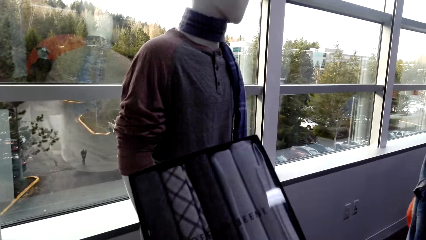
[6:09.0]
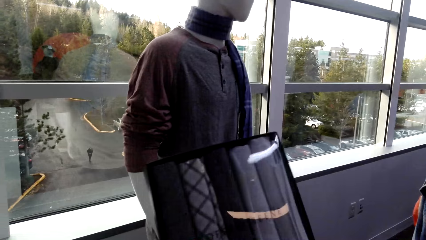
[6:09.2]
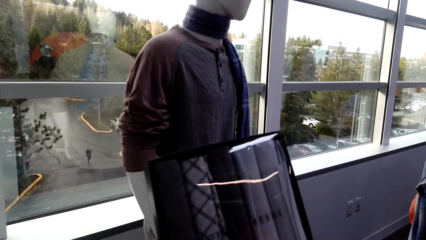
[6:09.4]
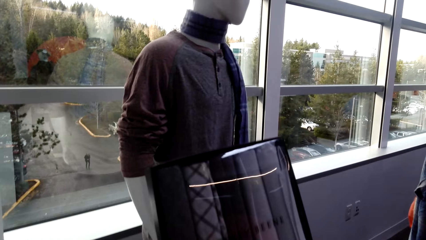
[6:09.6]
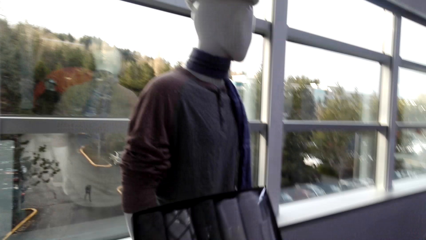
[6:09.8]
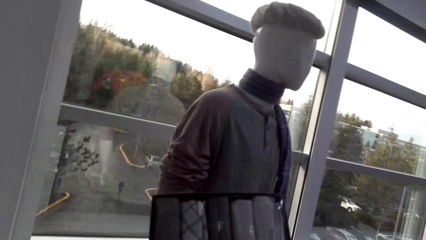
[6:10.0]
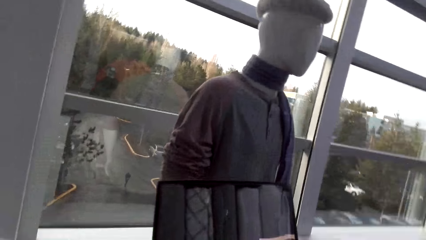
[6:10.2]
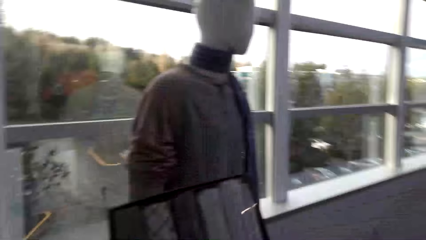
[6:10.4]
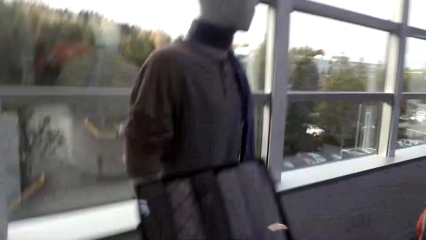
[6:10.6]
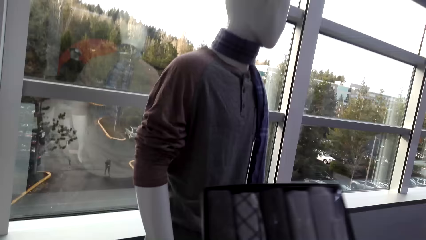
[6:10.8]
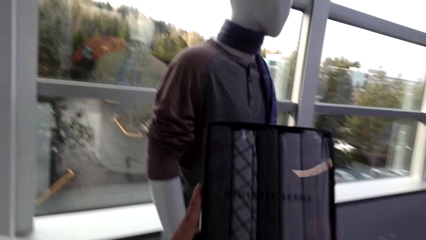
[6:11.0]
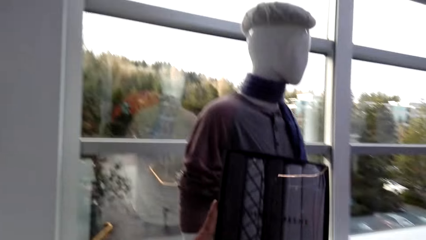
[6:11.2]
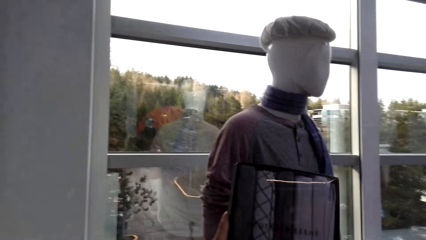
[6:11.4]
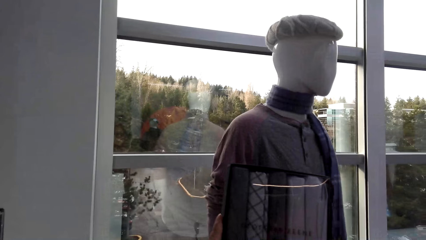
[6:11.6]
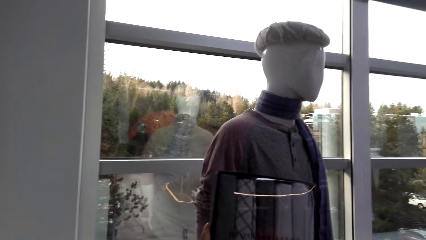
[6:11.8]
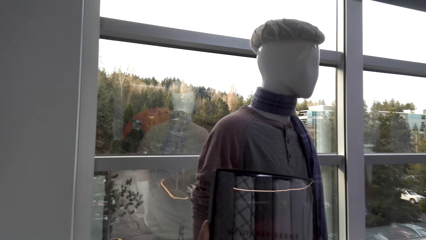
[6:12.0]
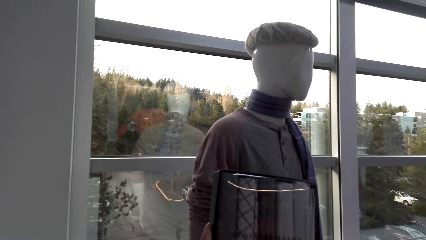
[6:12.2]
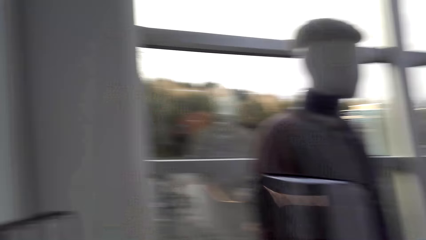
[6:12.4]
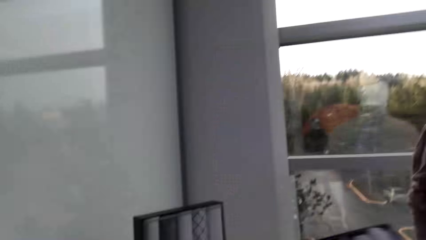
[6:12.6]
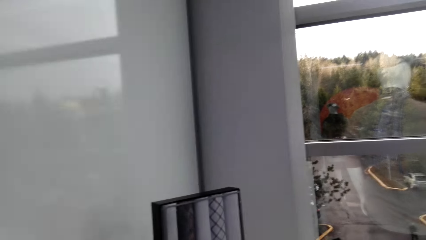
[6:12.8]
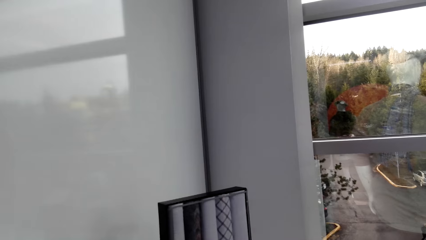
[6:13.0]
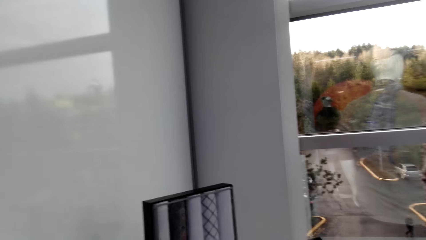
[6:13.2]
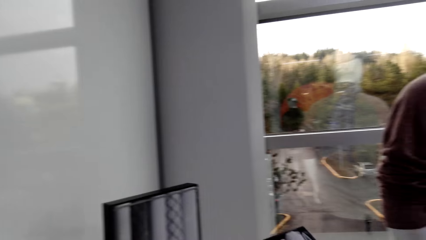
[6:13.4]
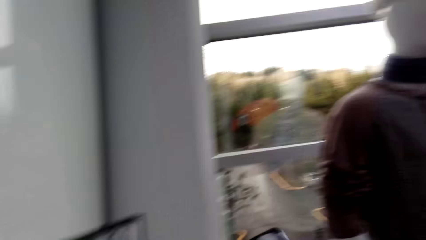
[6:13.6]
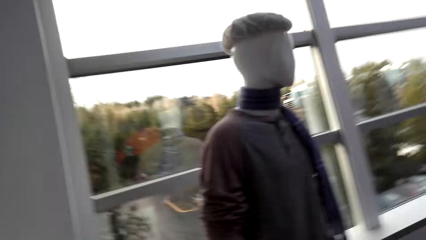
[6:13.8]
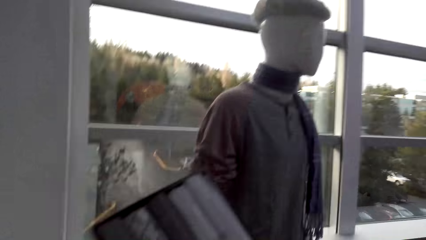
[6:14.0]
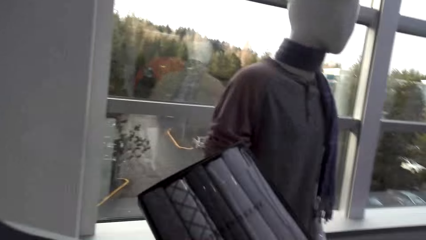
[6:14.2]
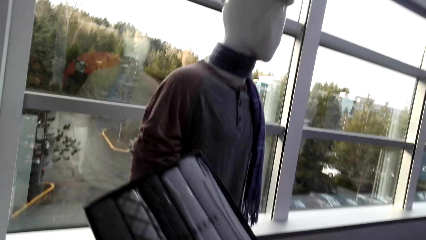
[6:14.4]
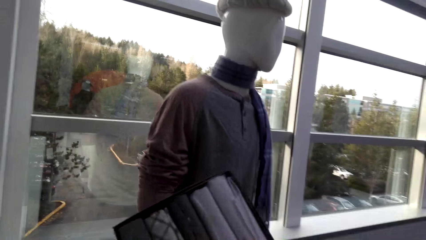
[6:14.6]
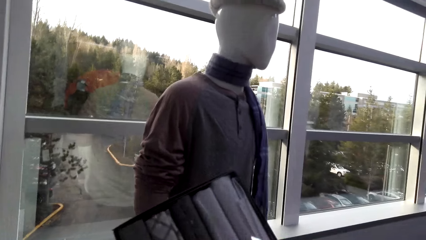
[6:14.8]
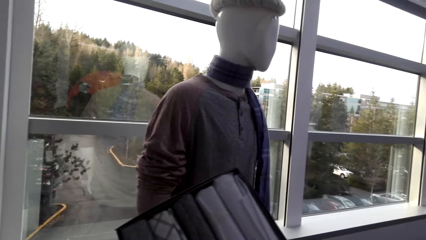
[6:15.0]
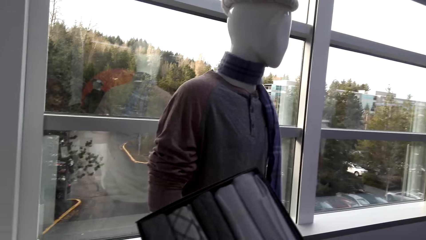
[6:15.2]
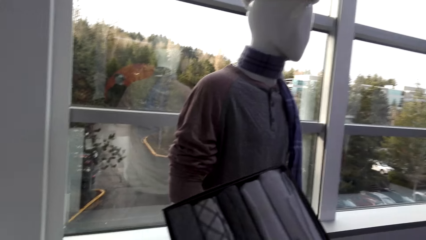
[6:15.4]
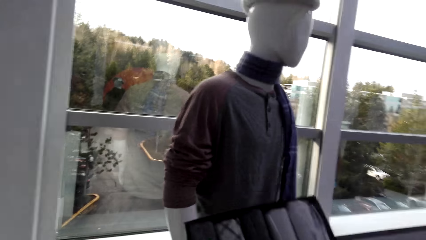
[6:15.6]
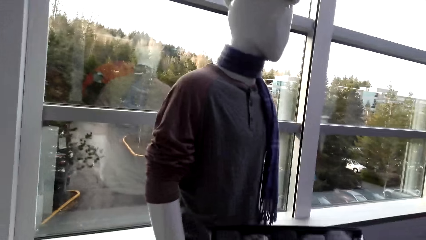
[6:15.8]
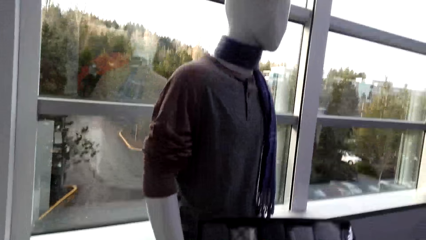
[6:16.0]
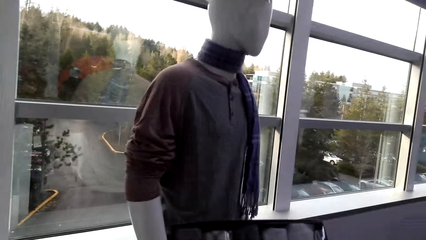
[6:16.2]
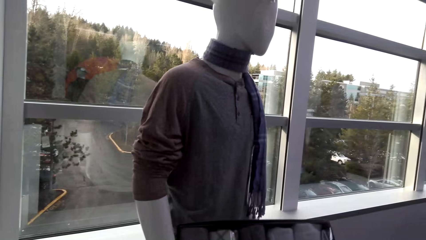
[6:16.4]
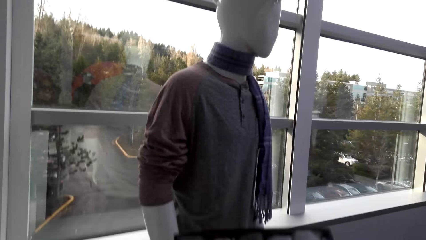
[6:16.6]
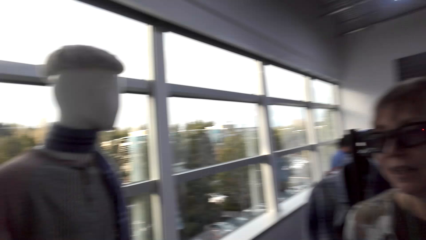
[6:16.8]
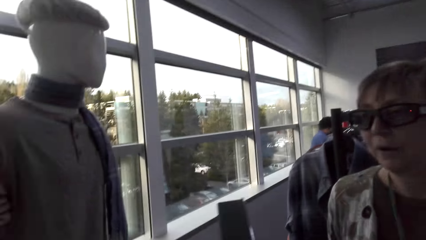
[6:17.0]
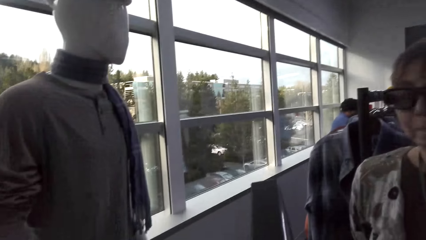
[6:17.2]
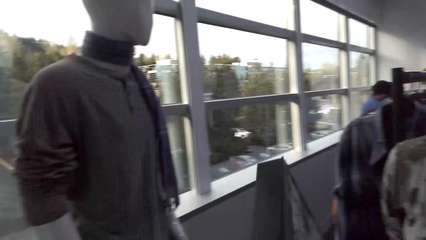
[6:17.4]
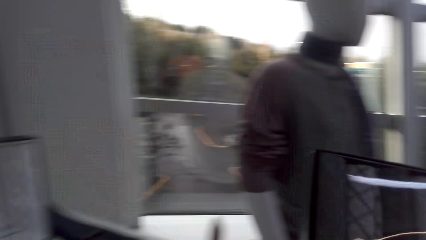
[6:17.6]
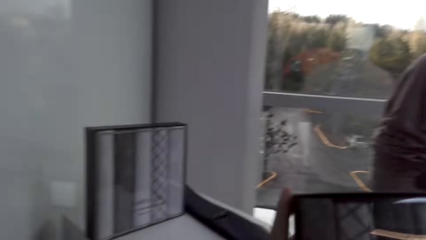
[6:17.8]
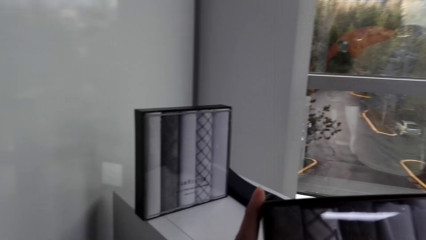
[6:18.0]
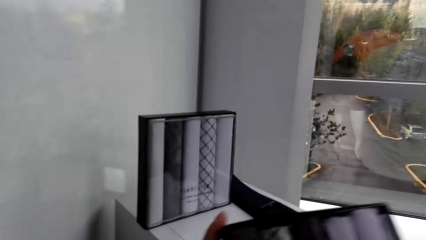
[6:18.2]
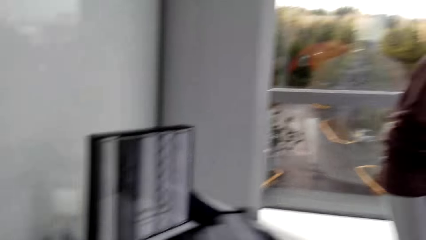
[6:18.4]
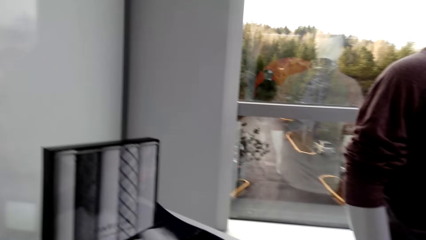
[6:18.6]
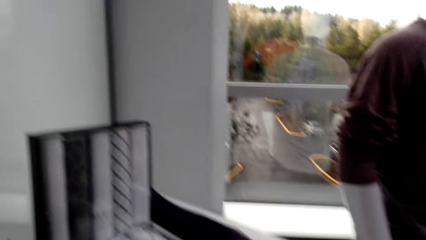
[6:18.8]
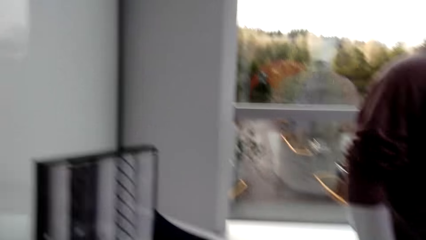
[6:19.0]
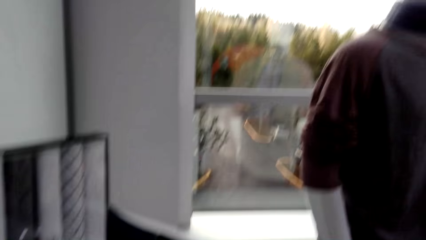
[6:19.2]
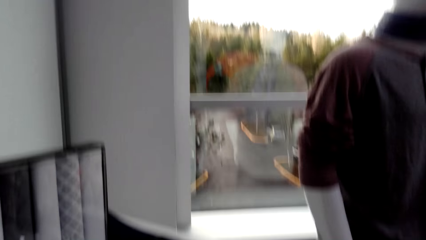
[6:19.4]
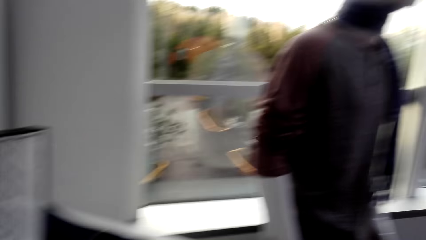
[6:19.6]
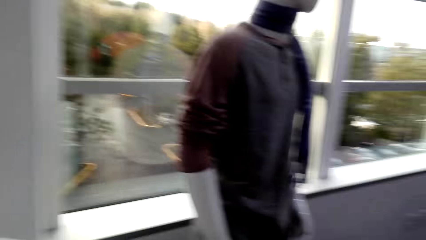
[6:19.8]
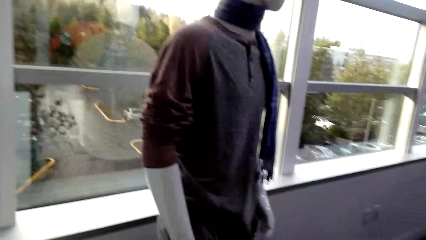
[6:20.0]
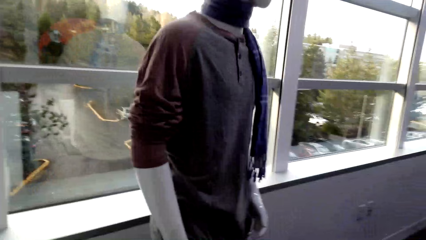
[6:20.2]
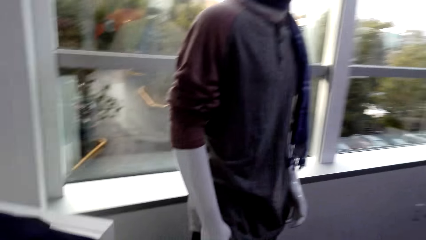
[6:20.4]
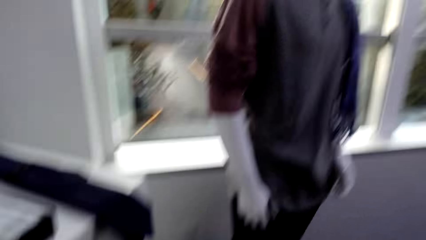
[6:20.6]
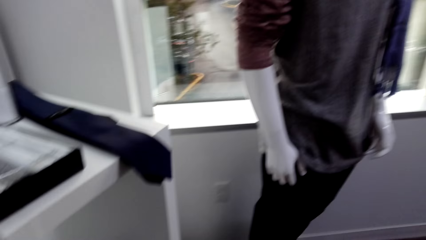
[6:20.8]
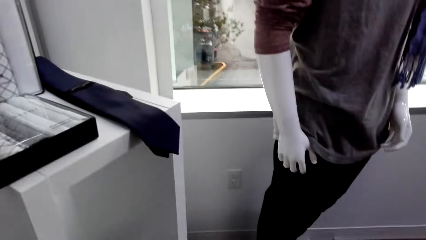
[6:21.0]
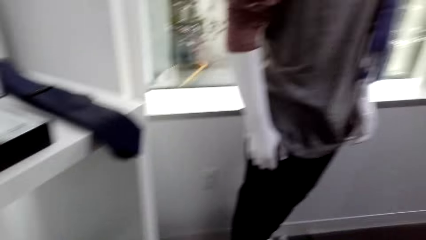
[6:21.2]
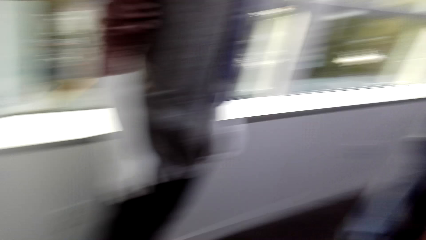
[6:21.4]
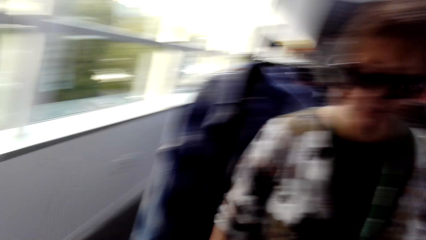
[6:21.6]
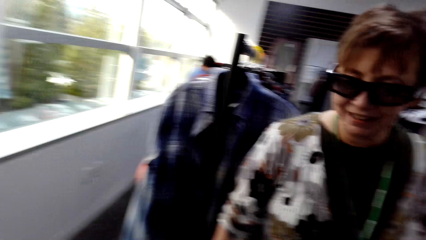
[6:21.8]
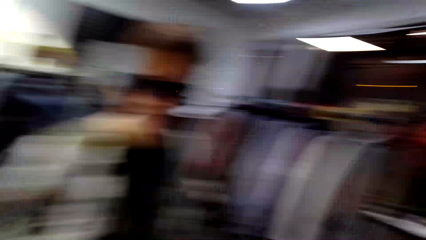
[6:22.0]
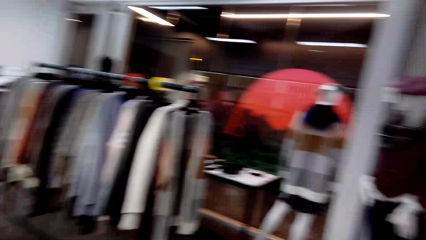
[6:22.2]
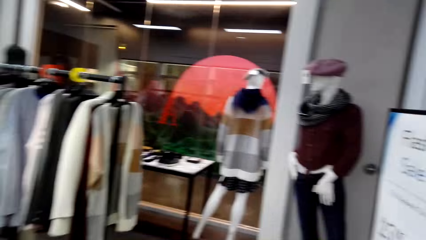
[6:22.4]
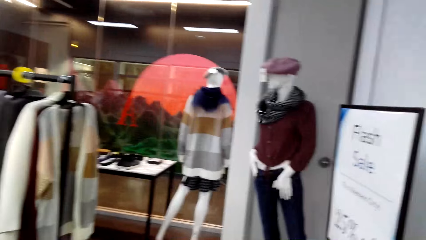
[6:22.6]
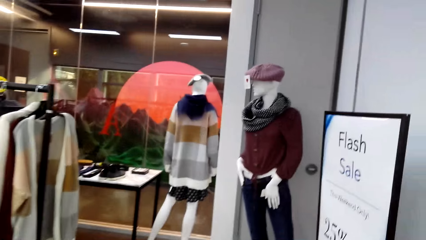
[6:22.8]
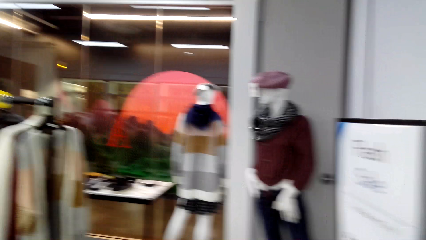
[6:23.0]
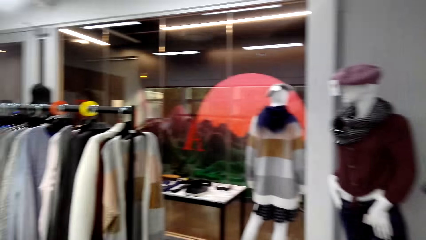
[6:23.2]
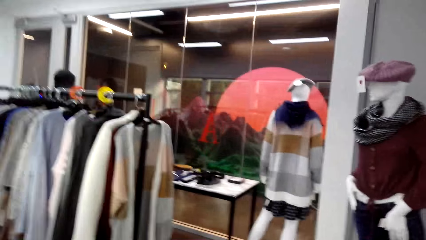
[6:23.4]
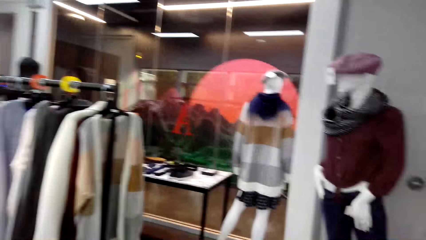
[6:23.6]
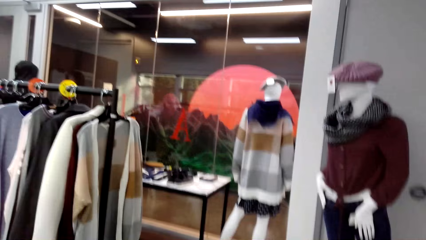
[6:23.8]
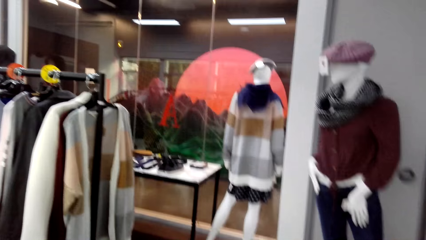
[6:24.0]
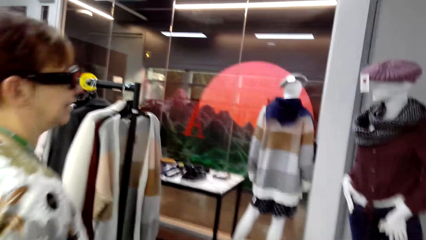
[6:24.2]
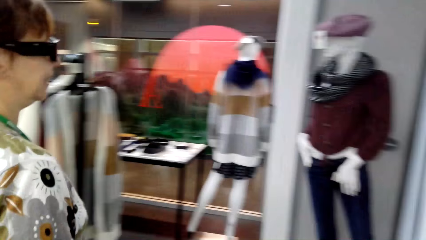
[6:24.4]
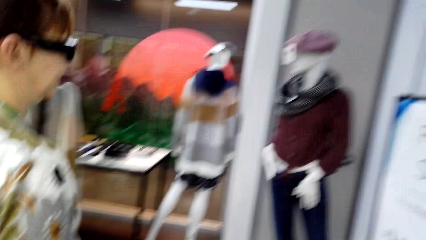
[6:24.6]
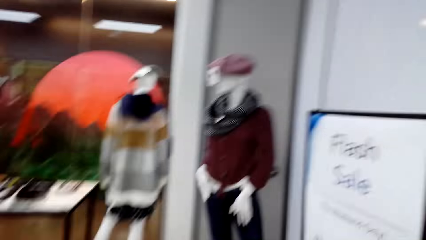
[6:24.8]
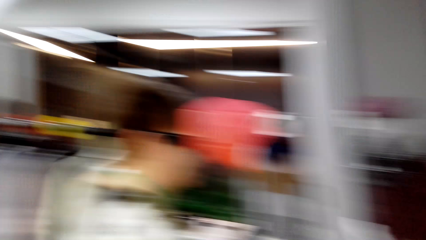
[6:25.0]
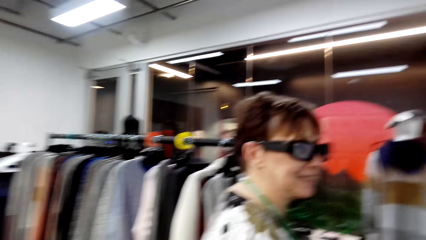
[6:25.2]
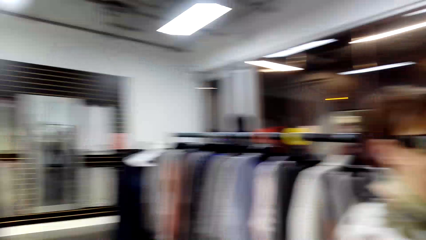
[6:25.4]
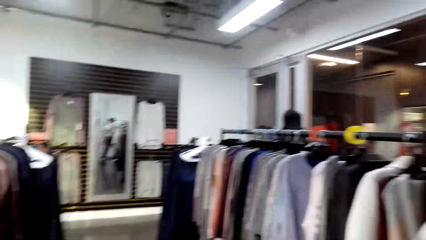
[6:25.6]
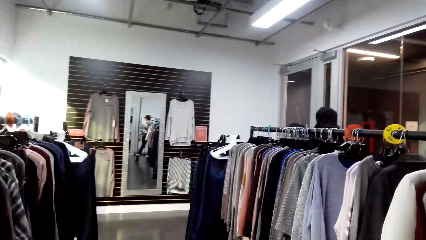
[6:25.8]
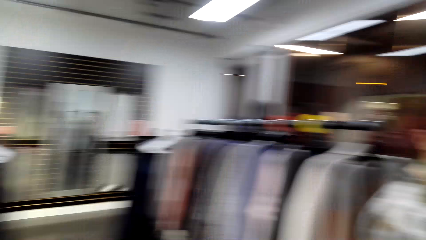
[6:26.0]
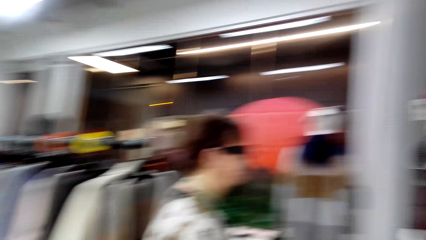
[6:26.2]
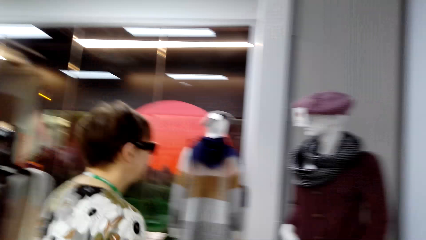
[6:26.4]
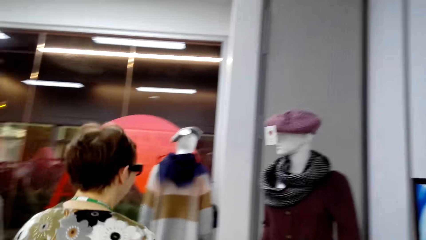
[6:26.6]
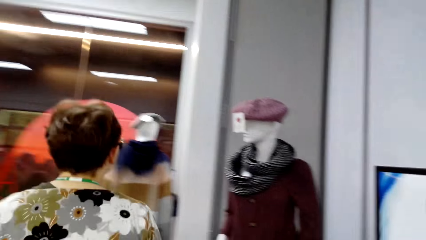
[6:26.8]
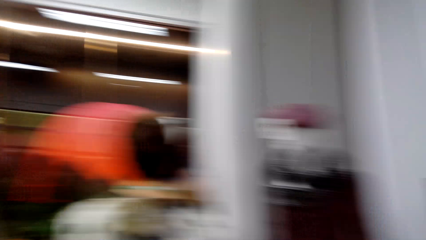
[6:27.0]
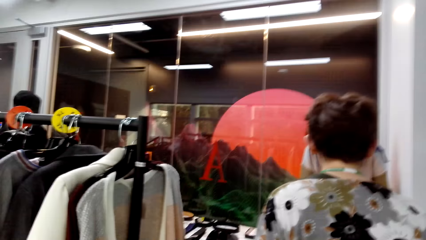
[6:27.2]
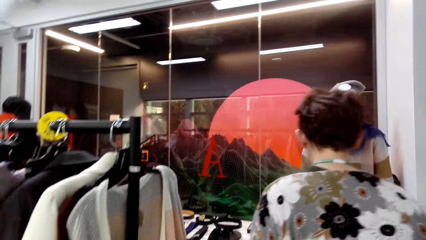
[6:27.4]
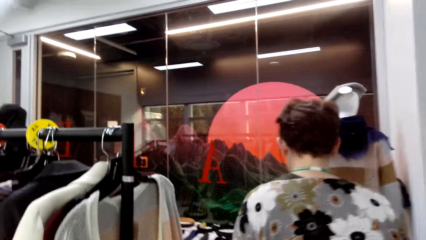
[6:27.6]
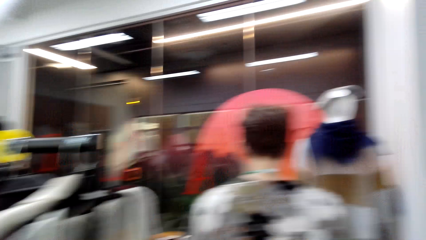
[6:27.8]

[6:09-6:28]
The camera wearer walks around. A lady moves around.
